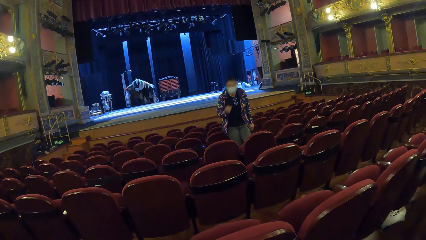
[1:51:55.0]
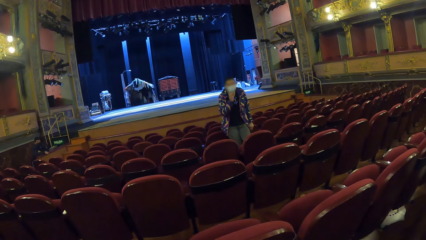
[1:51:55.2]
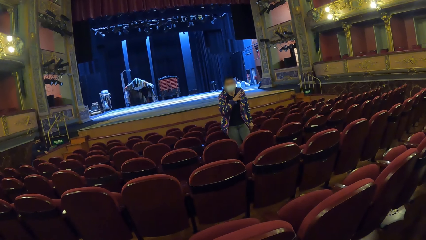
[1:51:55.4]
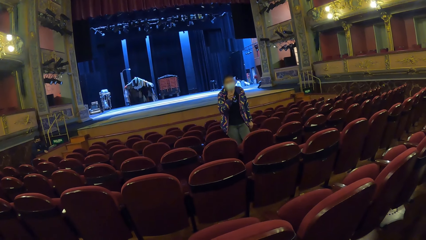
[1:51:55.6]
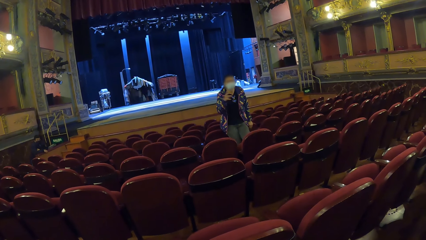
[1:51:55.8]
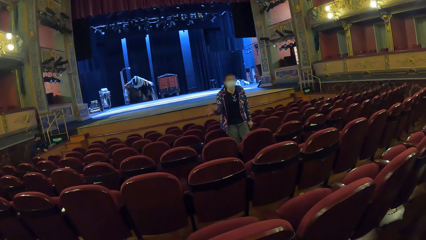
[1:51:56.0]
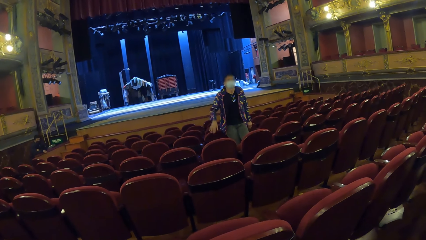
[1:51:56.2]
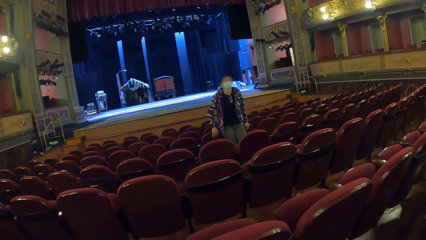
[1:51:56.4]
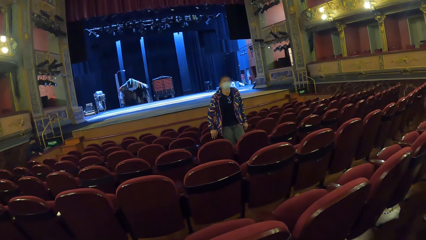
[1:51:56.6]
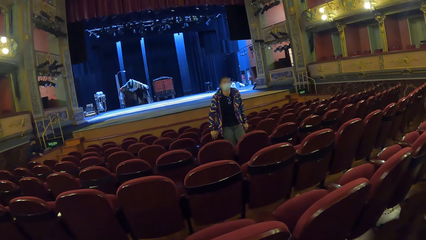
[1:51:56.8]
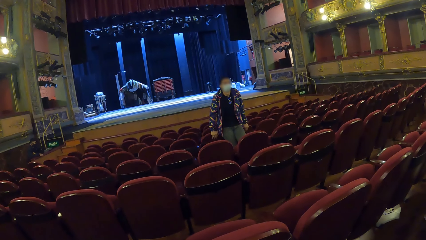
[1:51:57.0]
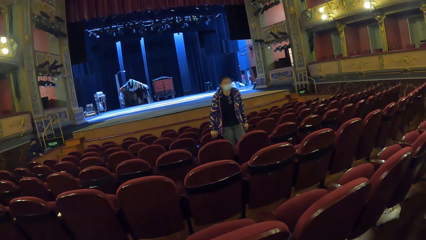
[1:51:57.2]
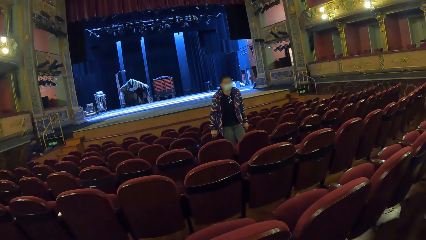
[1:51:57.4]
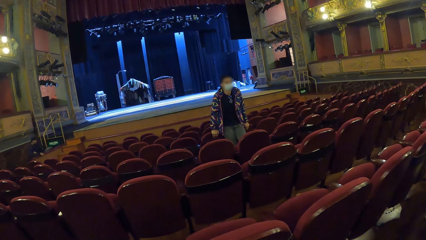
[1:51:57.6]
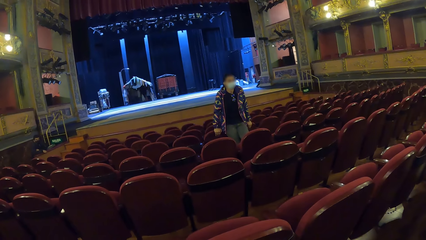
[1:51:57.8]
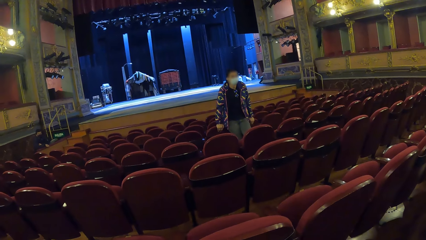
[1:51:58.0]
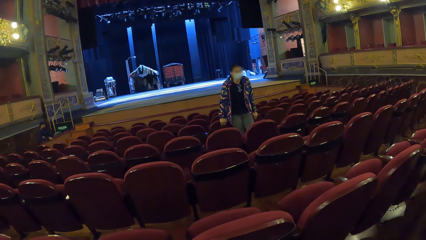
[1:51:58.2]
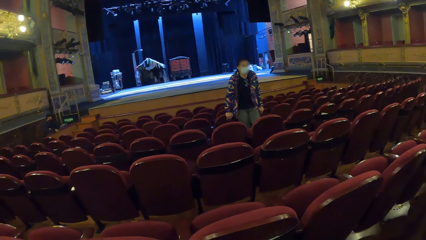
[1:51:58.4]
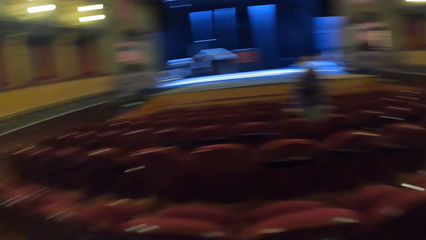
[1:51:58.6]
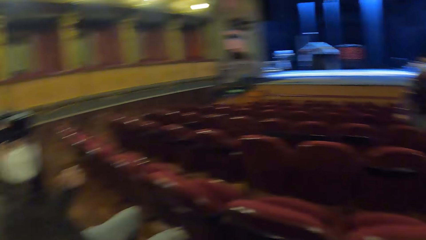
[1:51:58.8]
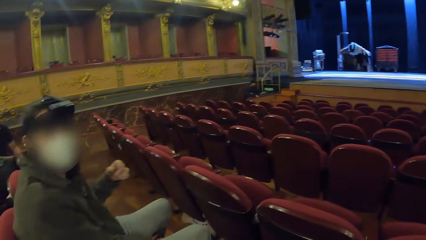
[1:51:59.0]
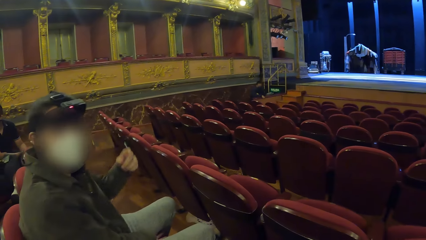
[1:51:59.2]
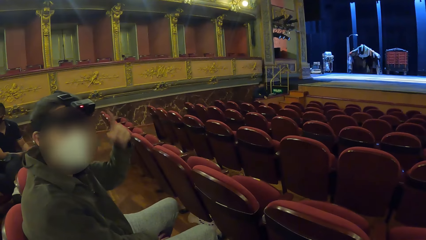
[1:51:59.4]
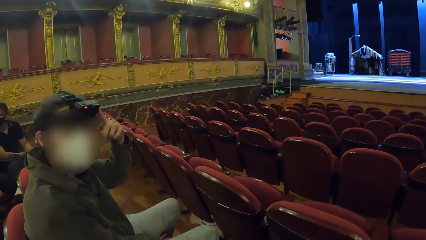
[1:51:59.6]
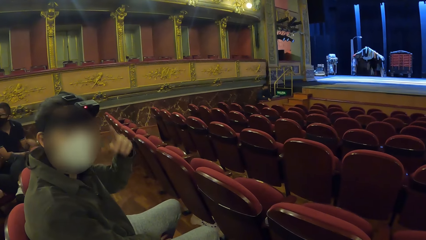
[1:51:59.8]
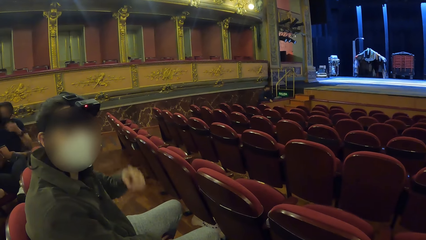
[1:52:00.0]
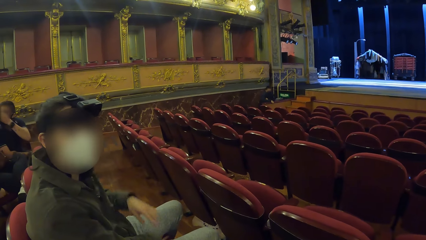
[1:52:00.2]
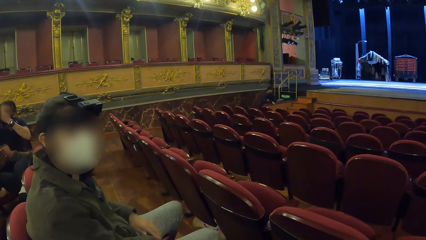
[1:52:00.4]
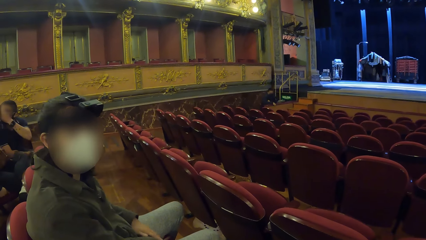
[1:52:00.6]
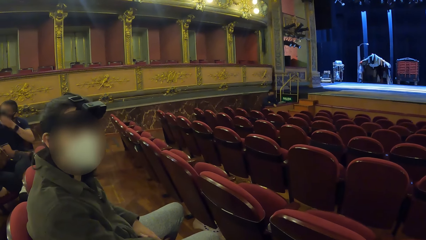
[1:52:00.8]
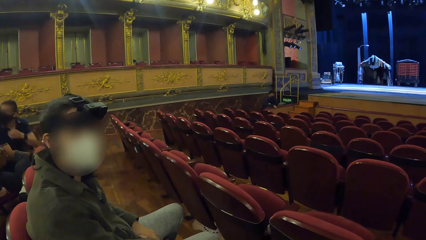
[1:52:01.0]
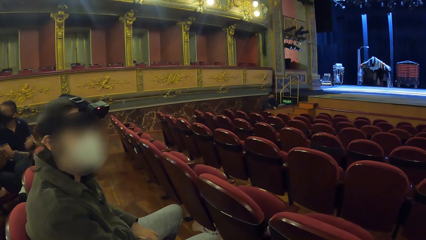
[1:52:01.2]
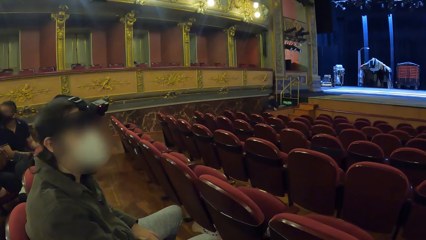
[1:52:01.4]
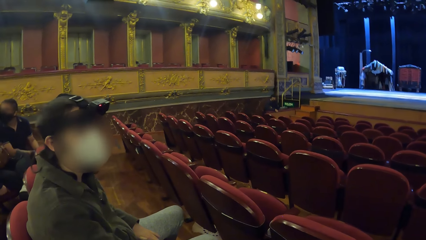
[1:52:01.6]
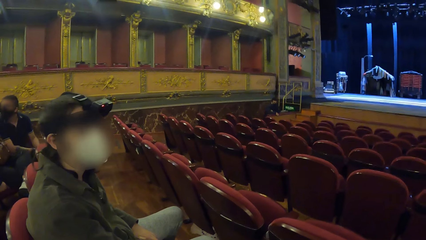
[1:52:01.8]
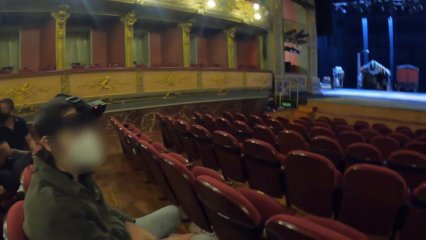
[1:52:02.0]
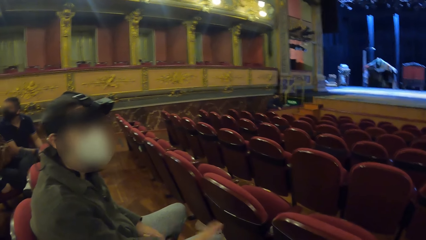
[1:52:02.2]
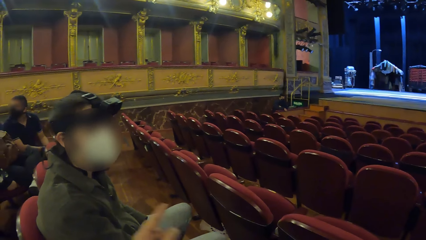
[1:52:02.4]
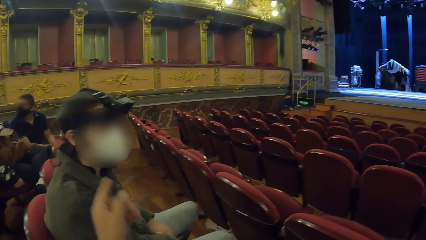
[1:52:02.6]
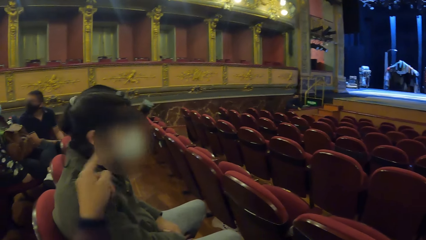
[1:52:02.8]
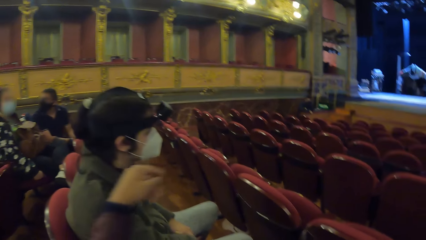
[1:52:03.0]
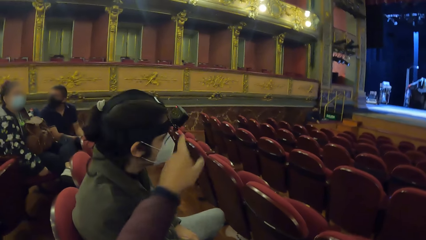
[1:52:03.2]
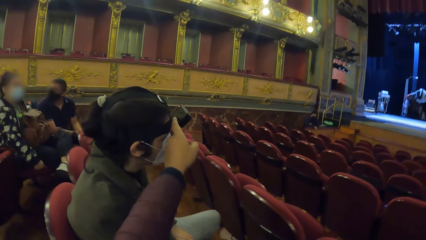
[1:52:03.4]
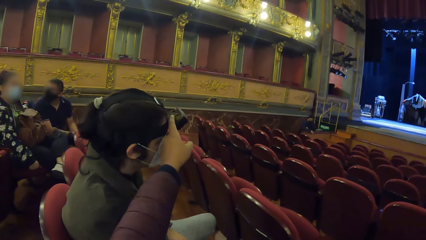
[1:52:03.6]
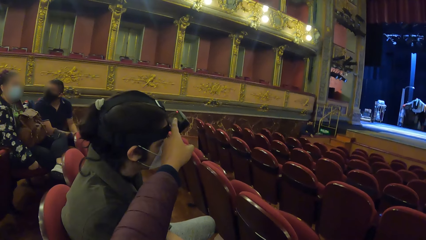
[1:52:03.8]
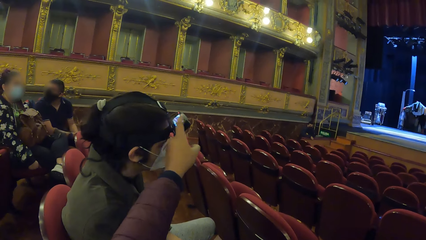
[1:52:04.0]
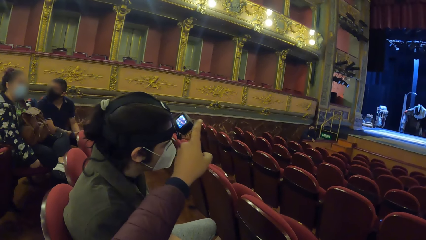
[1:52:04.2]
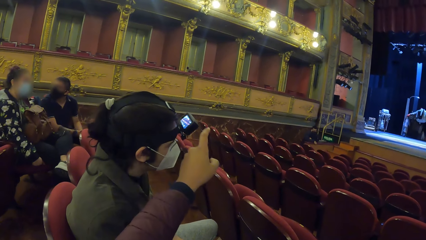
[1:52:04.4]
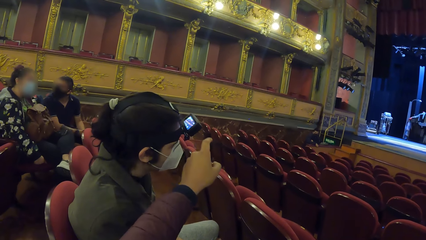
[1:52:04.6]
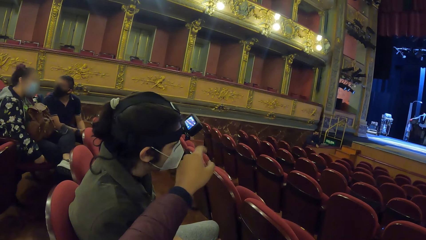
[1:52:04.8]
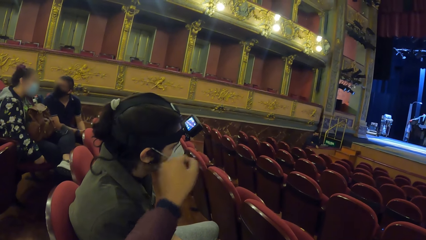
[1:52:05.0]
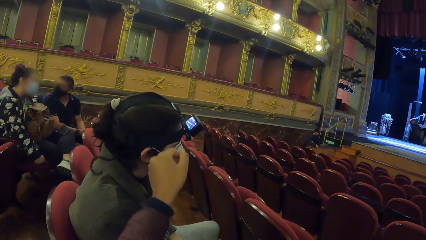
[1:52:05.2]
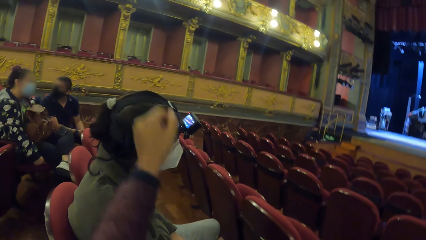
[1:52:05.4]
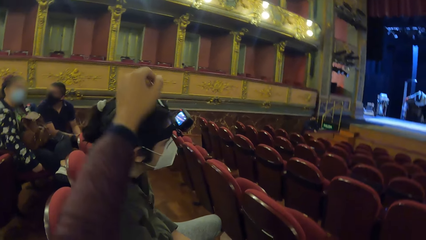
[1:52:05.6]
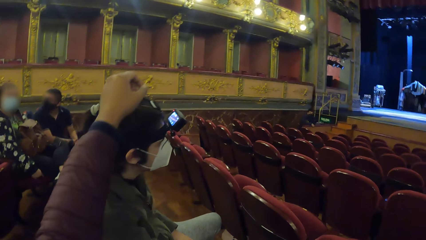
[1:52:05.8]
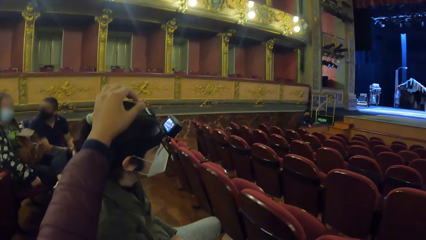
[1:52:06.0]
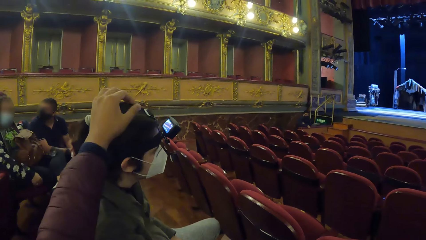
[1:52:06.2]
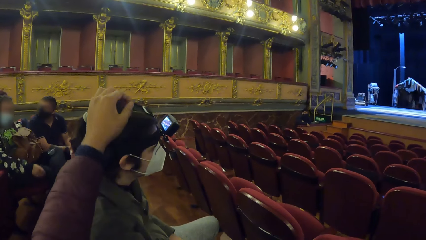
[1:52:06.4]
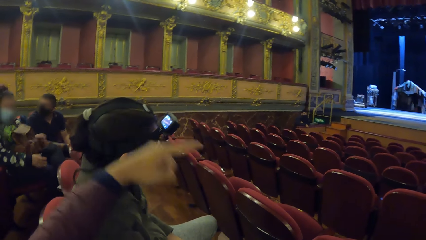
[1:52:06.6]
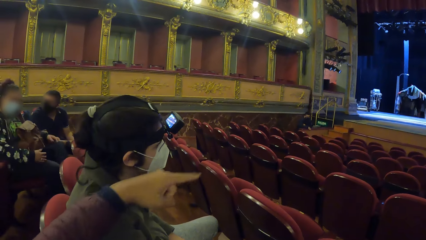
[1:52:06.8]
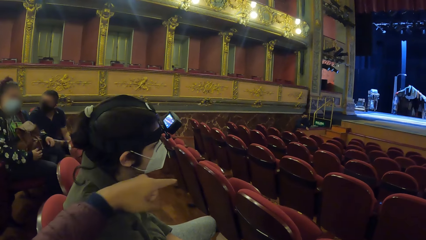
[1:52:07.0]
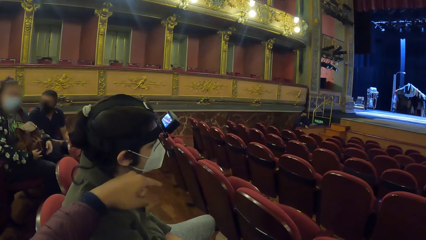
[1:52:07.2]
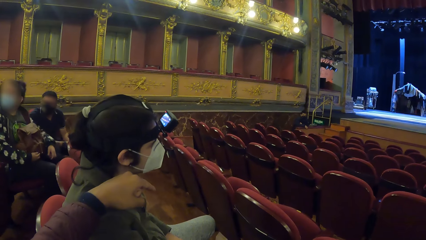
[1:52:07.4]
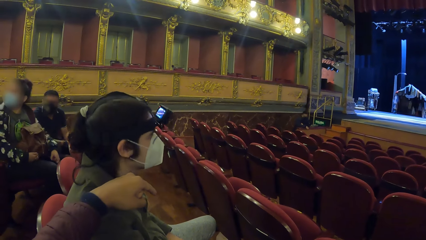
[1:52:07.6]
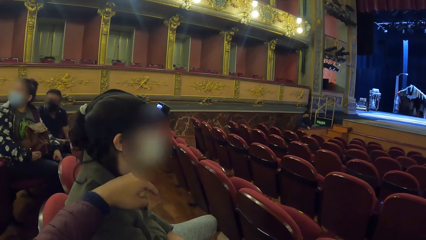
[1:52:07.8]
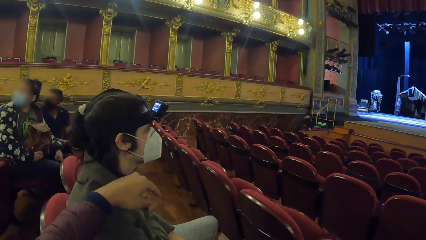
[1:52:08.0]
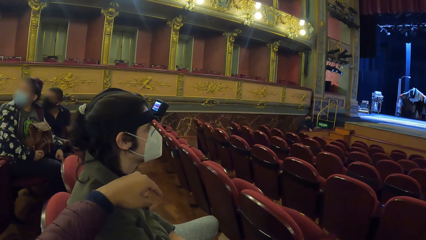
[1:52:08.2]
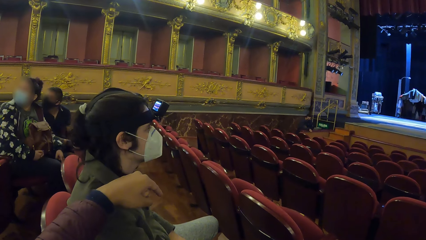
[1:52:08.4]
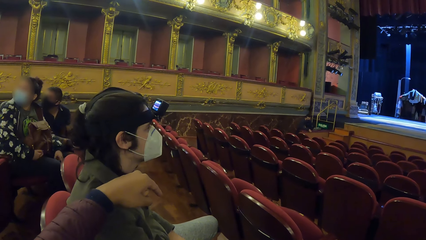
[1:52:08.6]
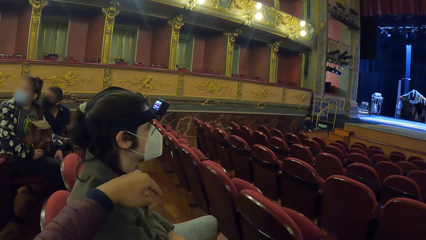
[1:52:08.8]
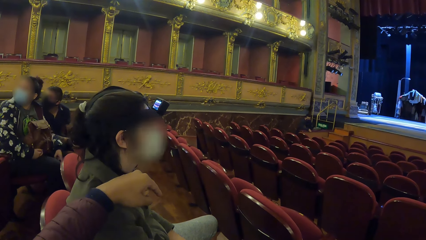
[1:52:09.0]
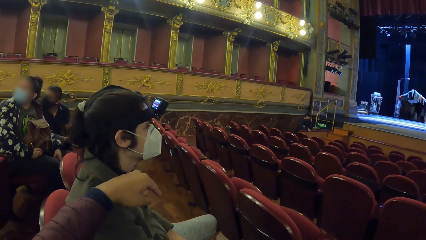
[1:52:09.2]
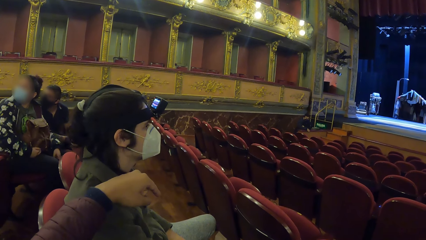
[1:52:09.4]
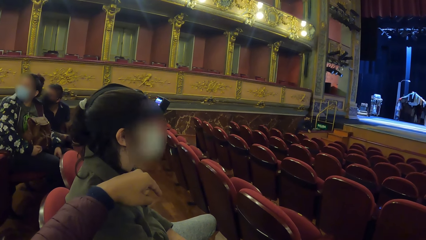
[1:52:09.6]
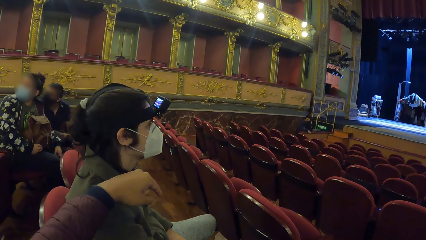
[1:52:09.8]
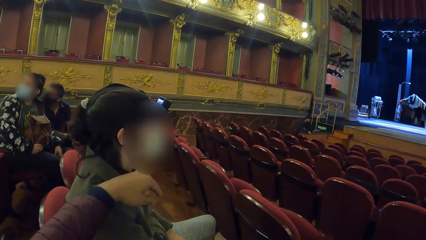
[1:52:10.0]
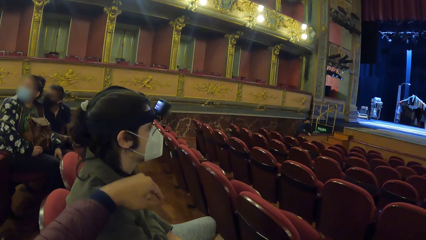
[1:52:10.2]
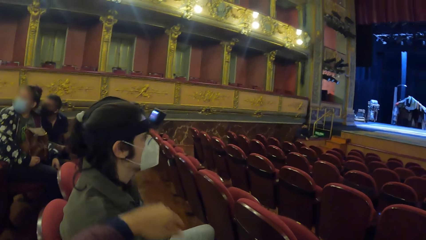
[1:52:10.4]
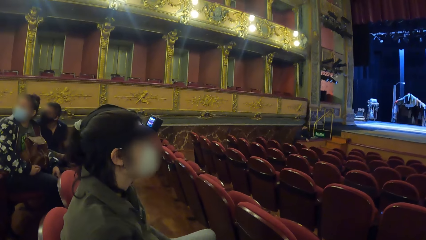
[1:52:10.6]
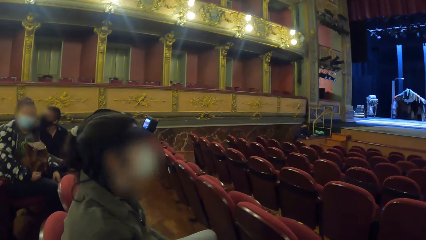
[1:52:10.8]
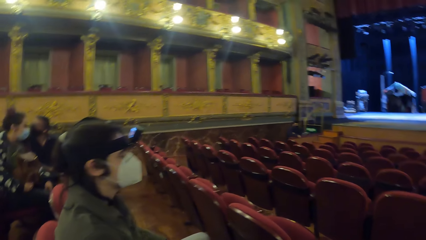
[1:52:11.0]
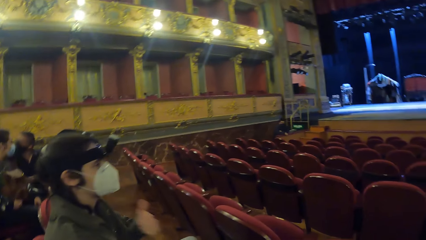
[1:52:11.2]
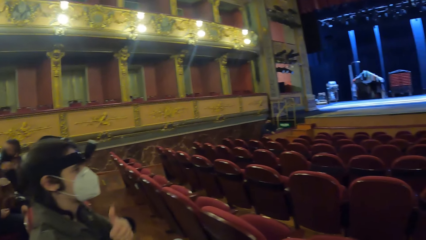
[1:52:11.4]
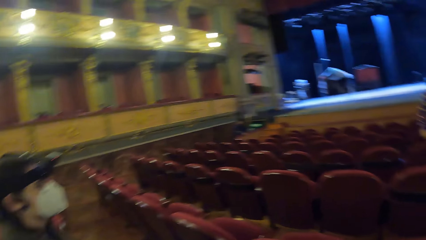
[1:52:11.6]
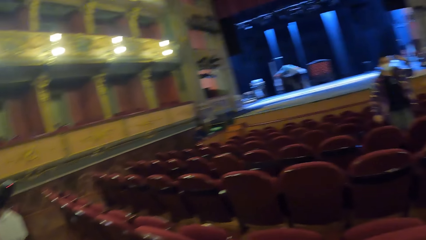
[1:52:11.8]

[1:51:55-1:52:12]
The woman moves her right hand and holds the chair. The camera wearer looks at the woman. They look at a man. The man converses with the camera wearer. The camera wearer touches the man's camera. They move the hand.
